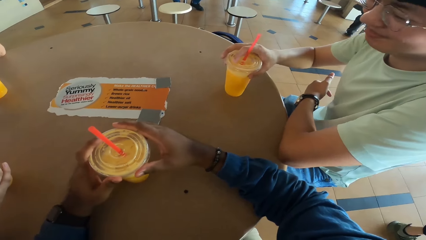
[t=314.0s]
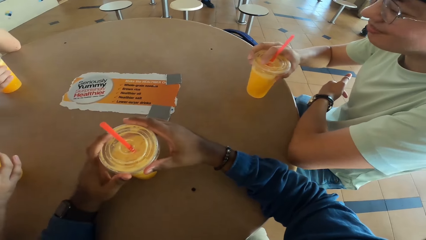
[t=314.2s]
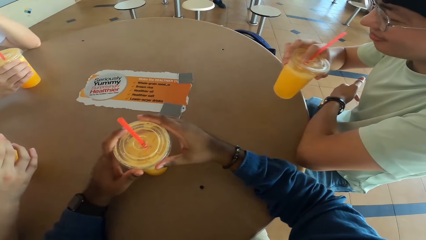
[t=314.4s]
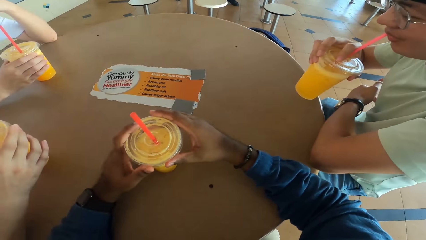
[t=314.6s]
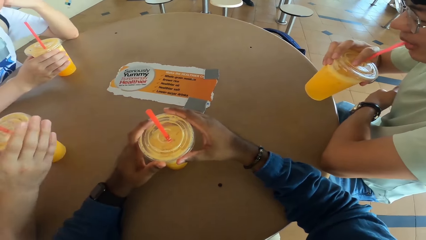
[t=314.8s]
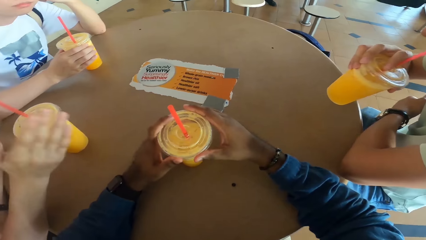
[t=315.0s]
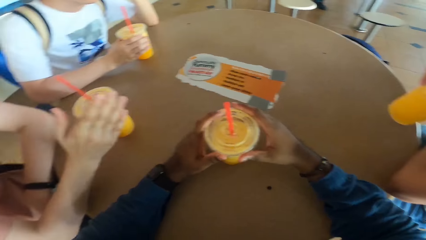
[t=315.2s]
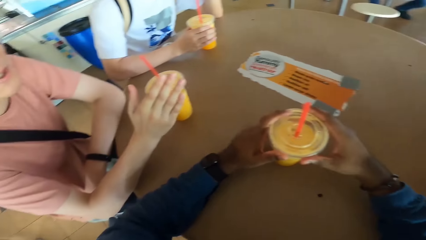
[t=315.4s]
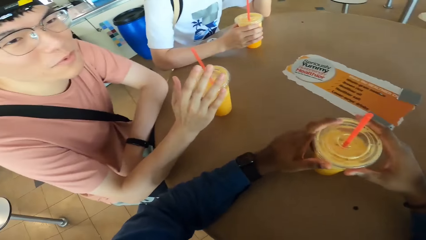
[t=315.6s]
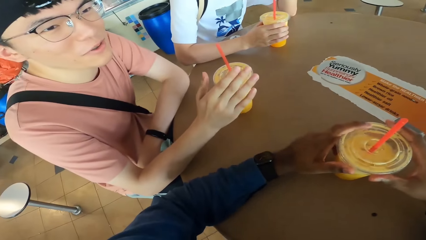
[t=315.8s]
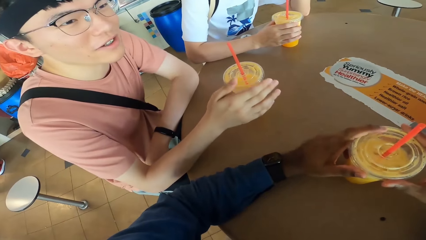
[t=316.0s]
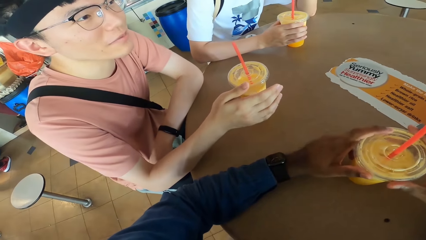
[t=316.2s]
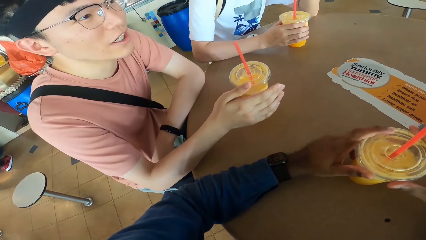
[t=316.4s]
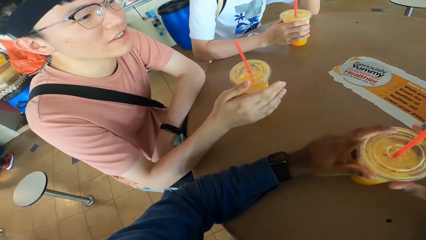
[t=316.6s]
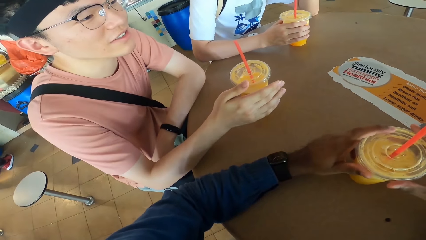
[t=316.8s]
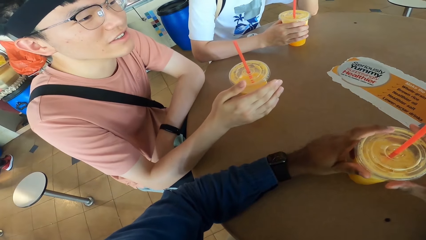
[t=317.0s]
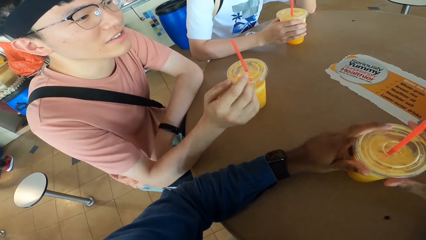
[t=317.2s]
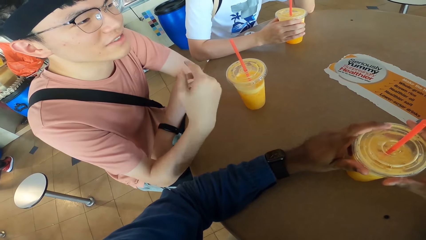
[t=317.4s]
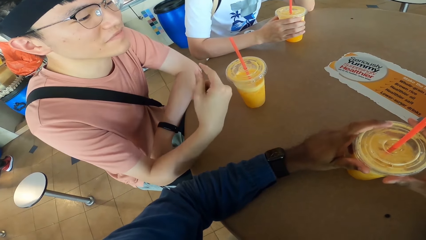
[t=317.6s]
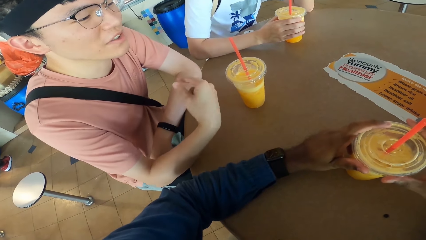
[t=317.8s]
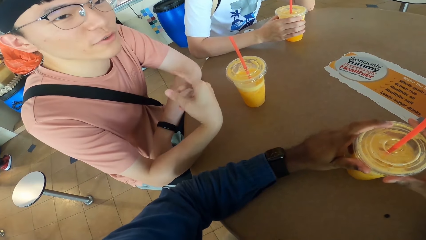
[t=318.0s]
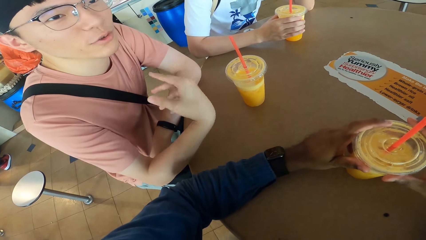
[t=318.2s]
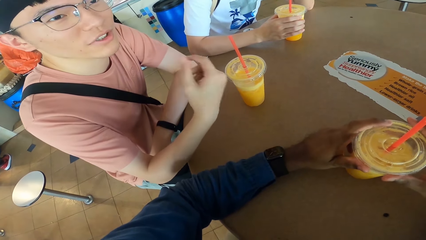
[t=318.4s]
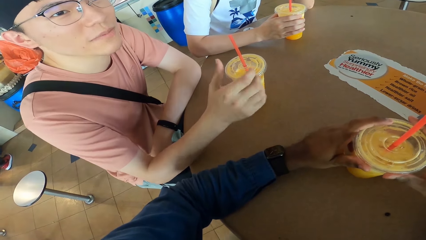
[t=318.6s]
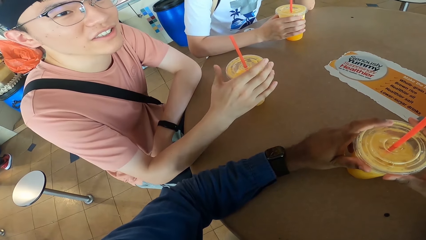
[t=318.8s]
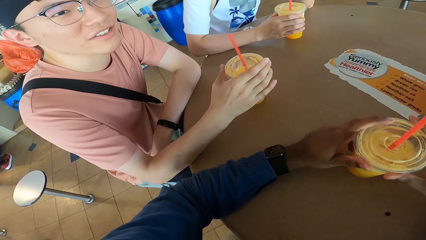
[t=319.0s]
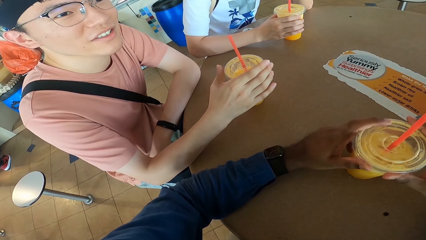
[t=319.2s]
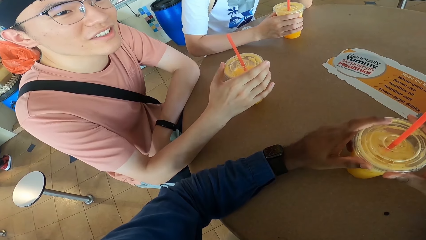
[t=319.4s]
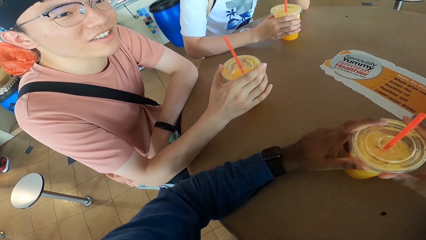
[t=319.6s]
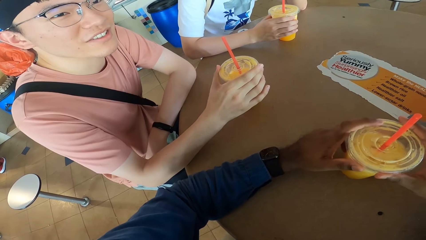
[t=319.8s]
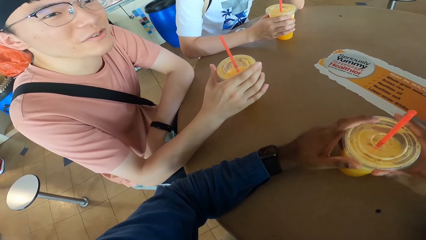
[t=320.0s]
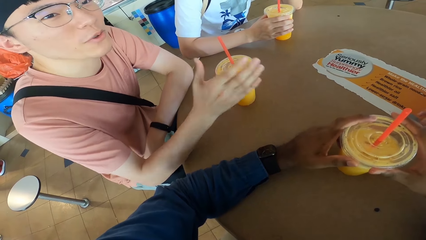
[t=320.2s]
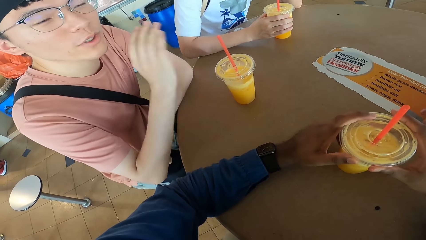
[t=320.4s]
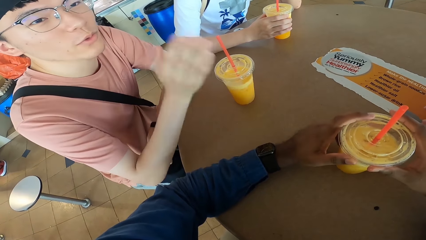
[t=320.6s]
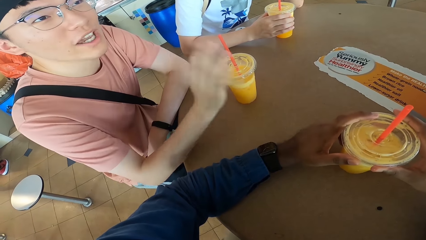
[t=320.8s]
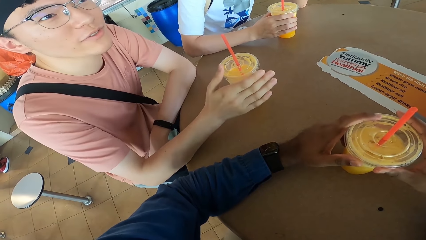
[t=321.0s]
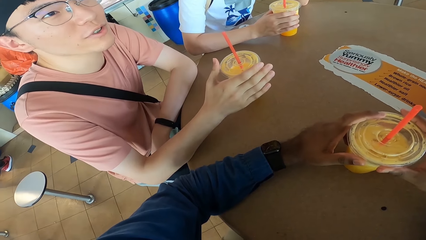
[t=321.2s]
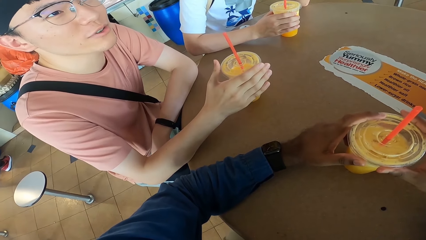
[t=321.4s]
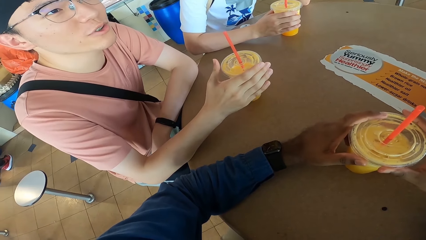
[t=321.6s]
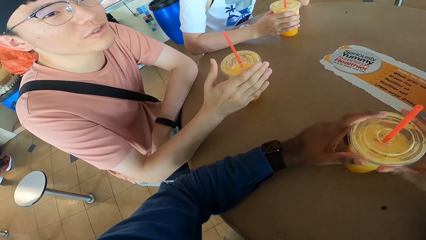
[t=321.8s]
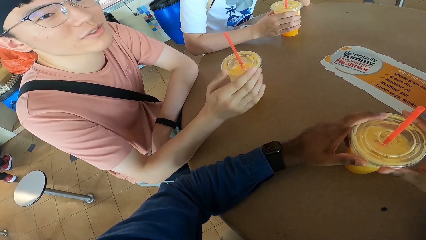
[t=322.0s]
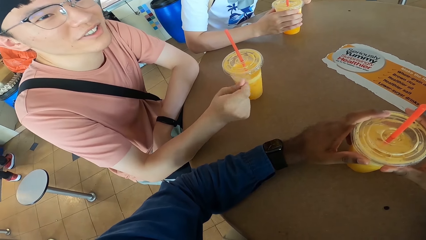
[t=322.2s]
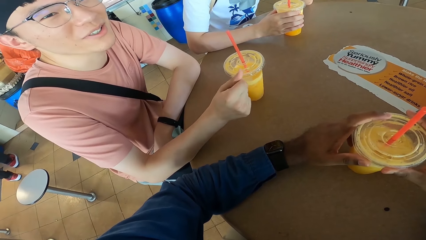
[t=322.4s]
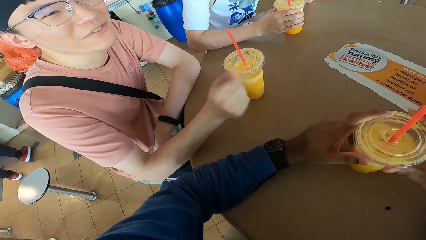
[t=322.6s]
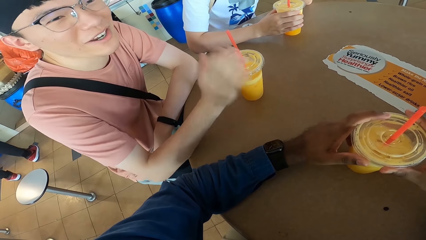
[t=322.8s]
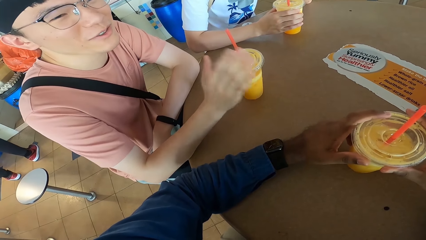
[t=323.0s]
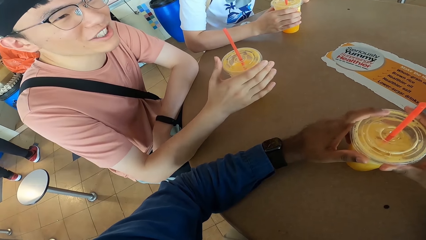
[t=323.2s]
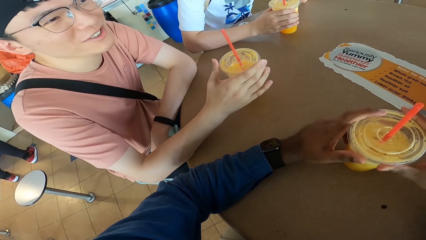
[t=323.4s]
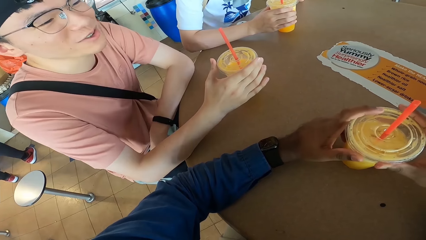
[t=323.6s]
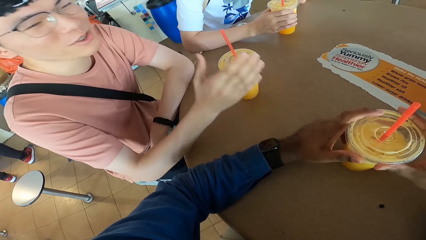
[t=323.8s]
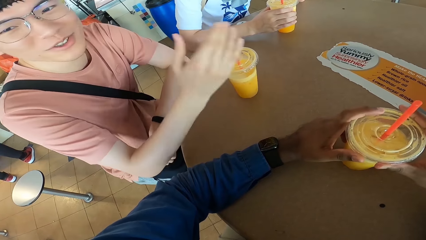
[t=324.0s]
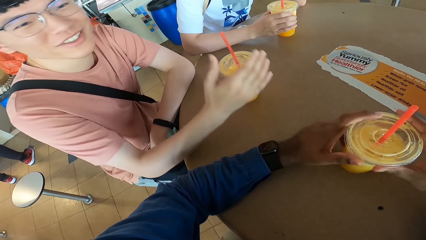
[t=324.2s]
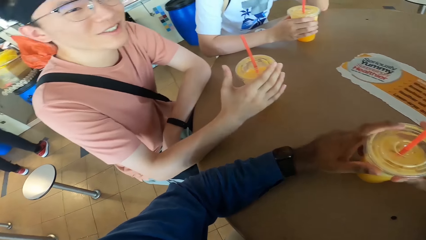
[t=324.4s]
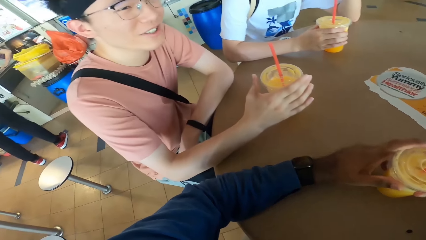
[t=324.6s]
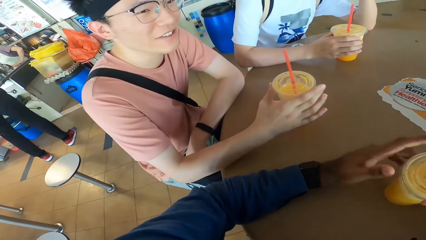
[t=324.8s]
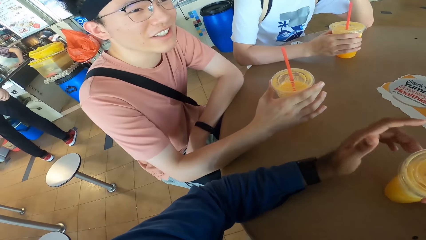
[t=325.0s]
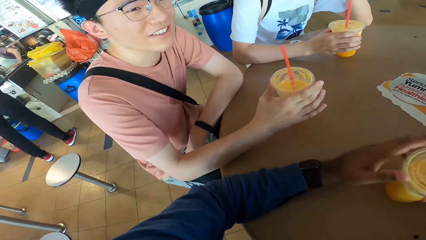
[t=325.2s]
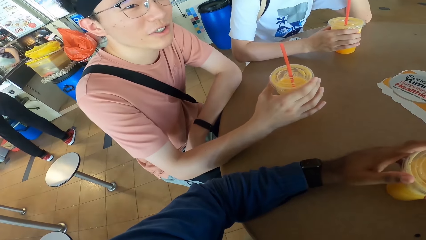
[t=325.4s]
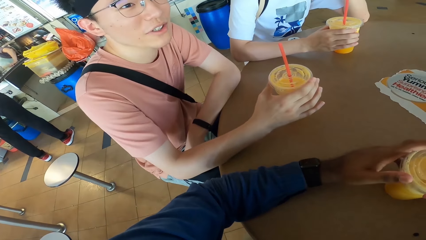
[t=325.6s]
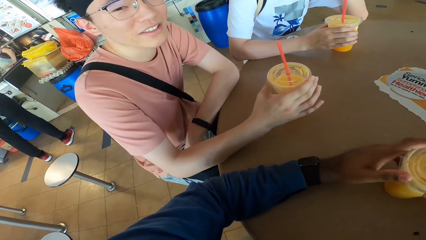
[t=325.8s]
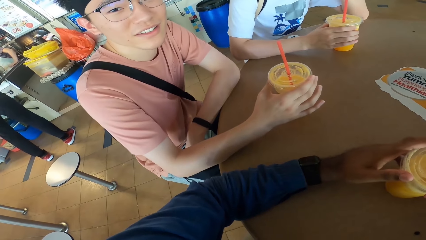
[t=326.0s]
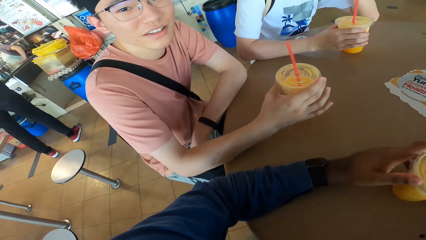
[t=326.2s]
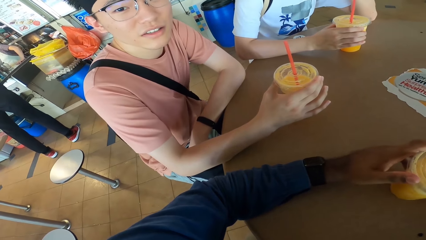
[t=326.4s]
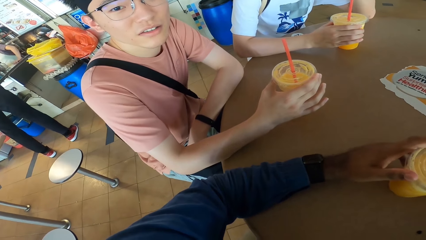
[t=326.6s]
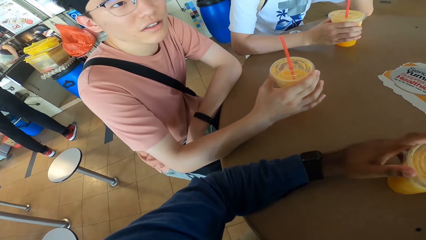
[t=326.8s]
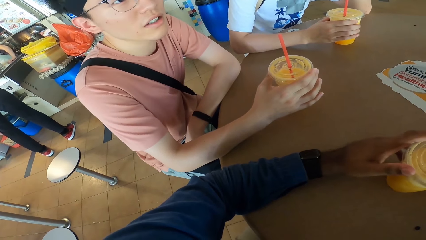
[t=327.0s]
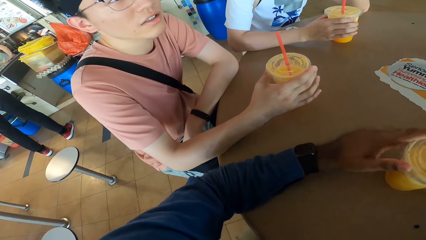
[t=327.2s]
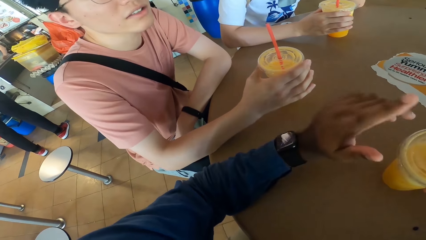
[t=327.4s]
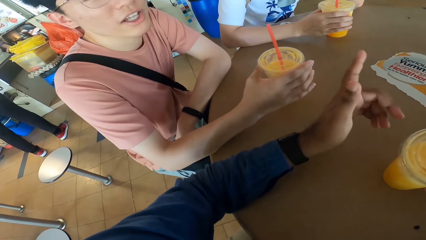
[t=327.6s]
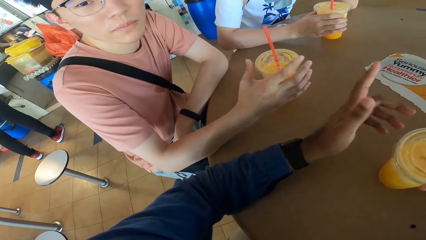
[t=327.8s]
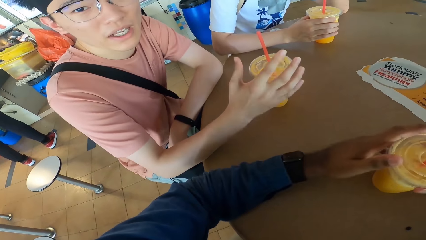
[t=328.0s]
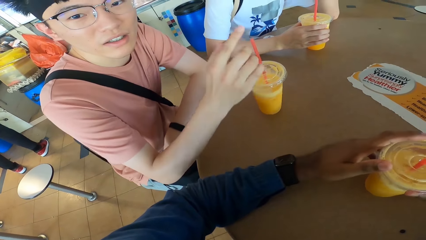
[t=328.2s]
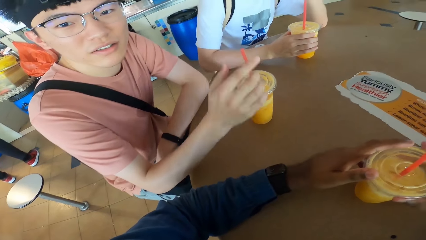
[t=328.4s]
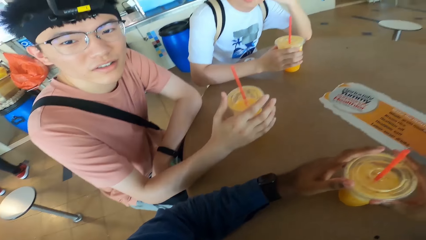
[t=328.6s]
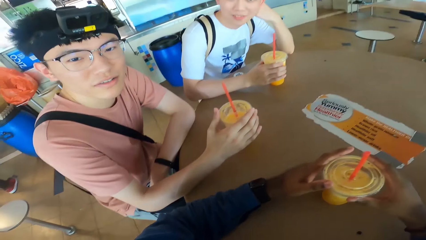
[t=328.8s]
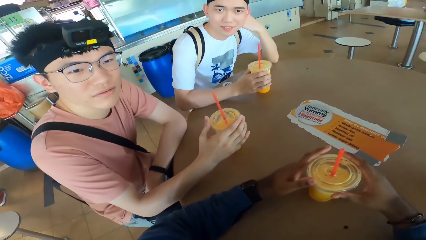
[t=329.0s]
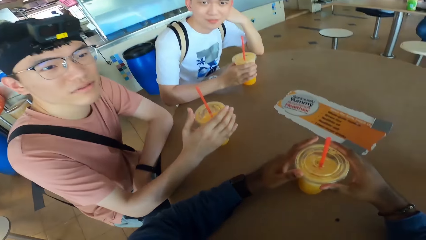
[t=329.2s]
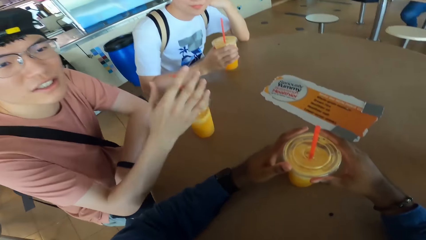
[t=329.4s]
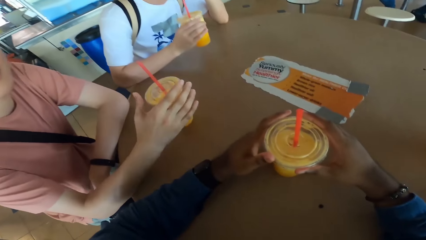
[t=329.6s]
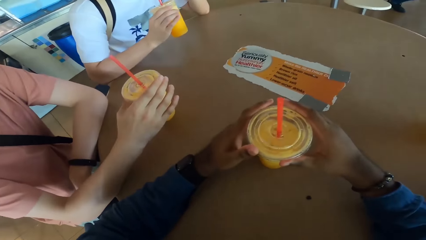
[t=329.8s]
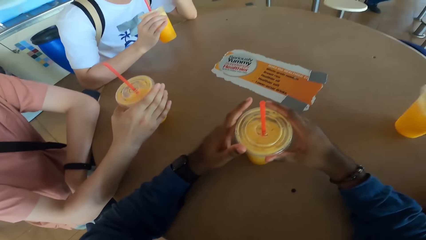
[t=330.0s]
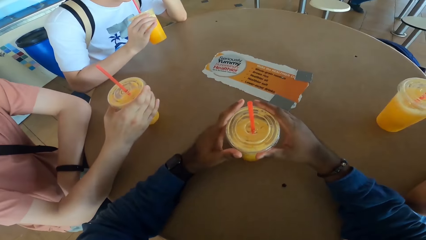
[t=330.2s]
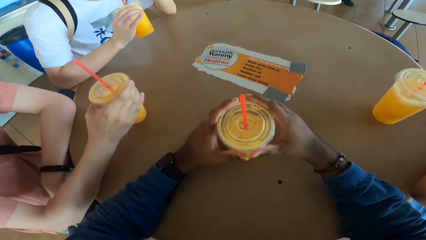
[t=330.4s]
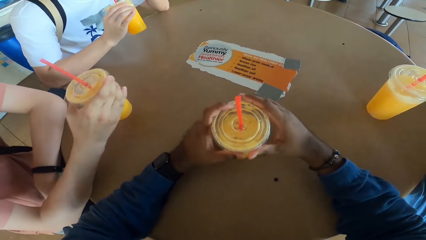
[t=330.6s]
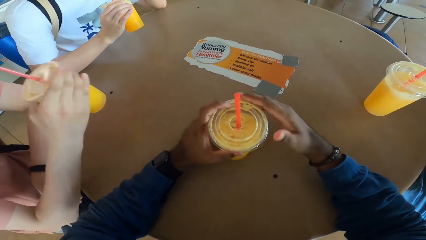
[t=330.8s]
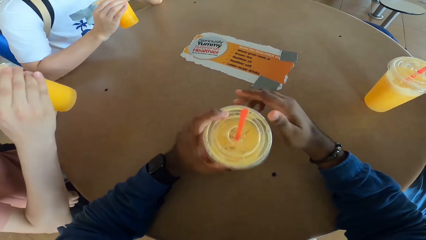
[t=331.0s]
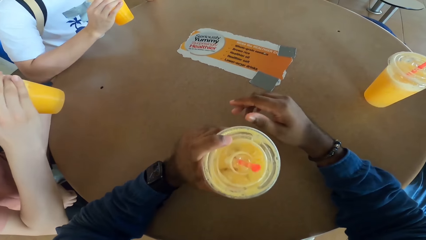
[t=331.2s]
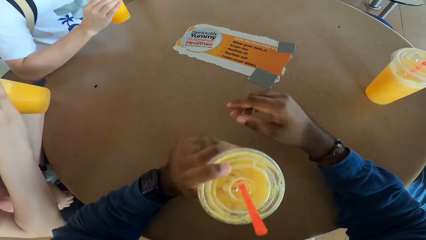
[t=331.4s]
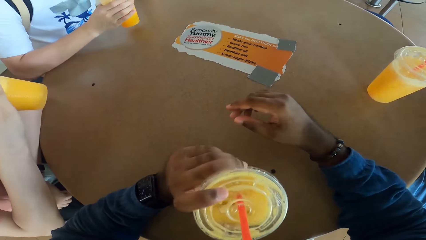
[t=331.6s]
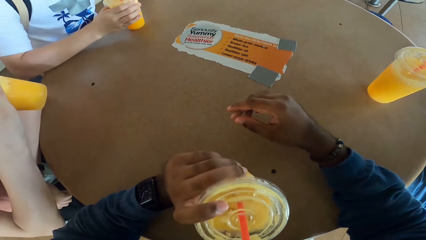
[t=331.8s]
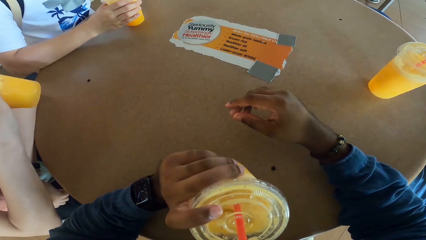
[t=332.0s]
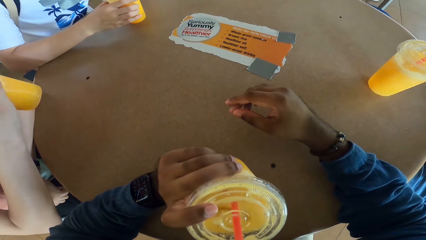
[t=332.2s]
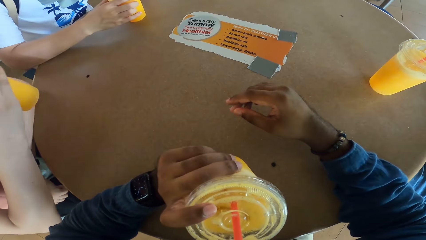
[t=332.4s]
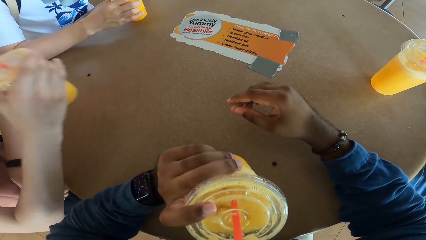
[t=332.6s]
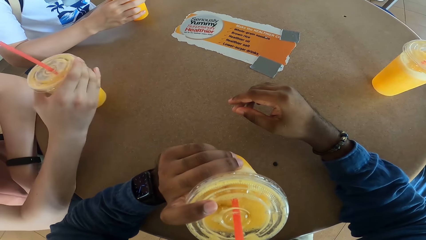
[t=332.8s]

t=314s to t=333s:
A man takes a drink. Another man explains by the right hand. A third man answers a fourth man. The second man touches a drink and answers a fifth man. A sixth man takes a drink. The third man takes a drink. The camera wearer takes a drink.
